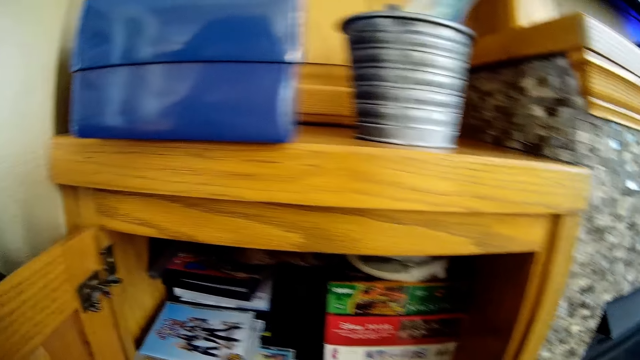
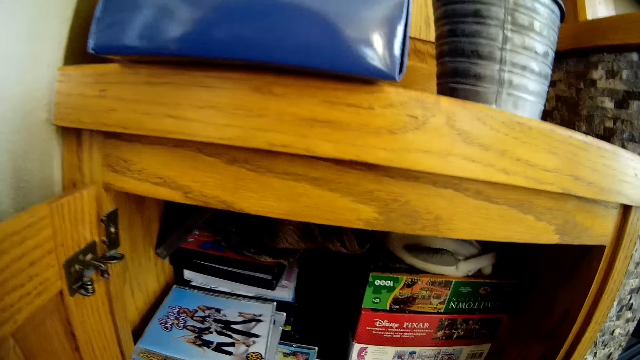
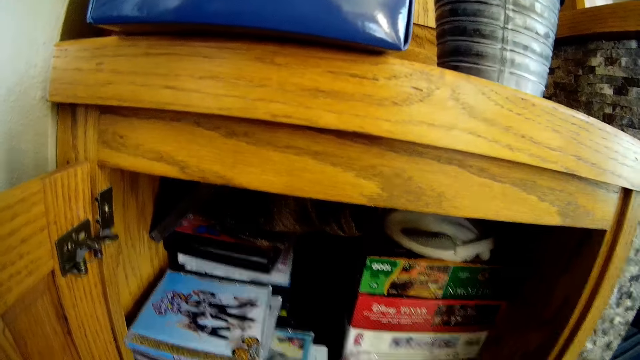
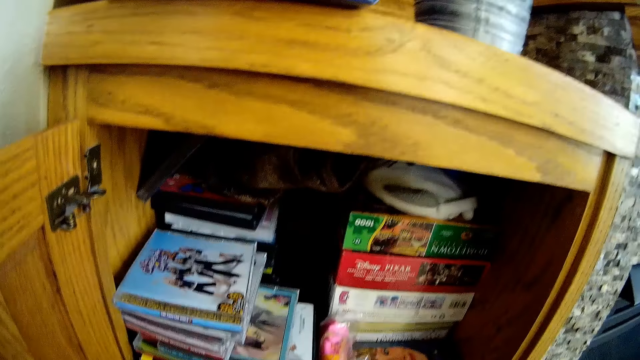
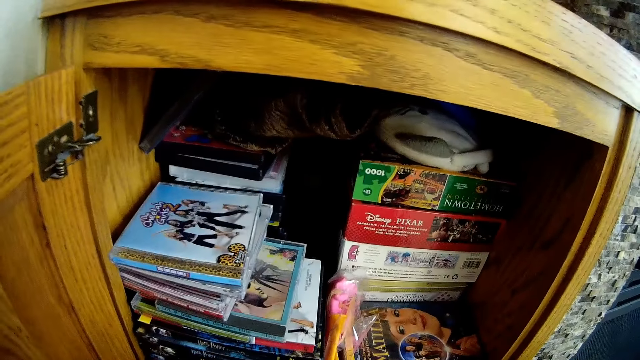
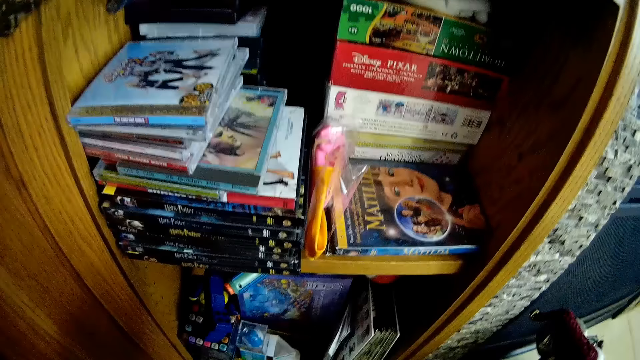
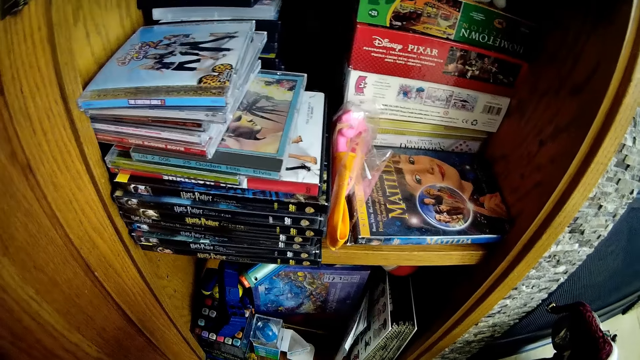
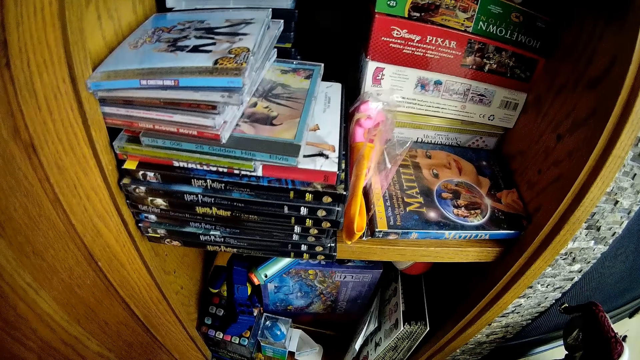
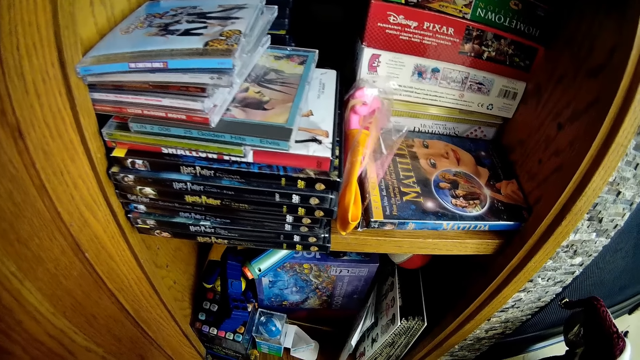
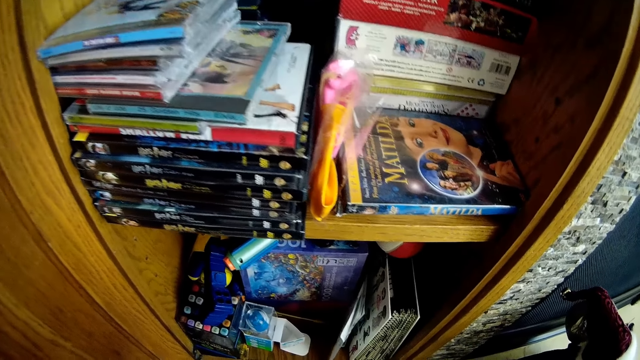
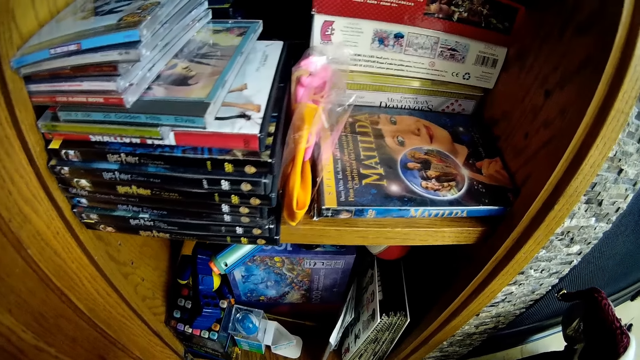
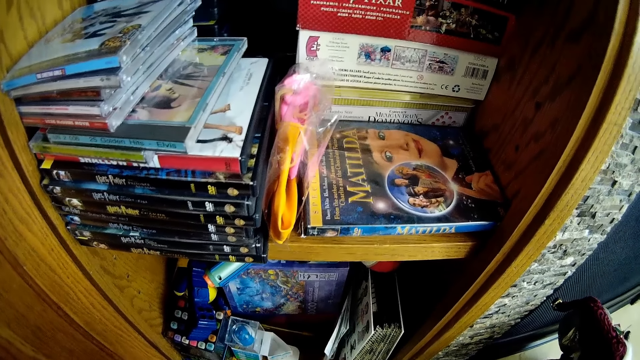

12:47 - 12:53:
The camera wearer stares at the books inside the cupboard.

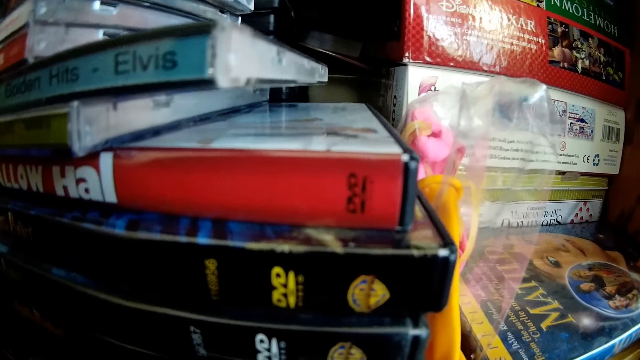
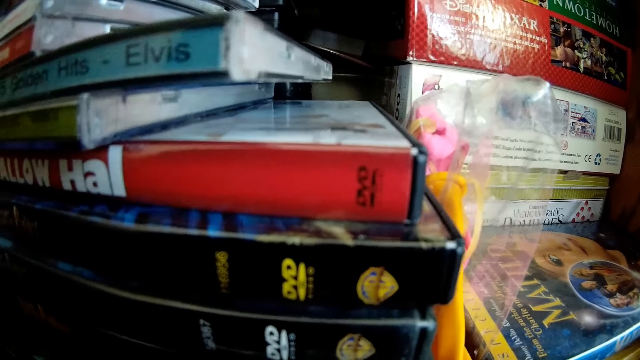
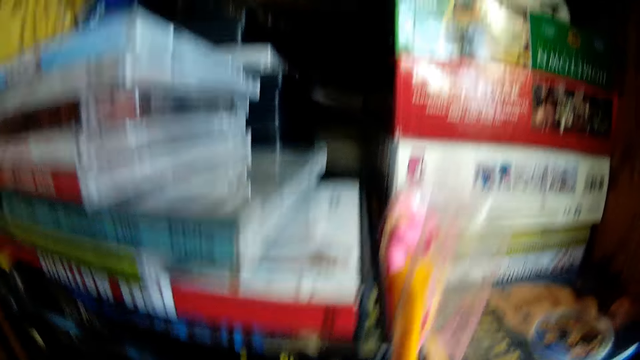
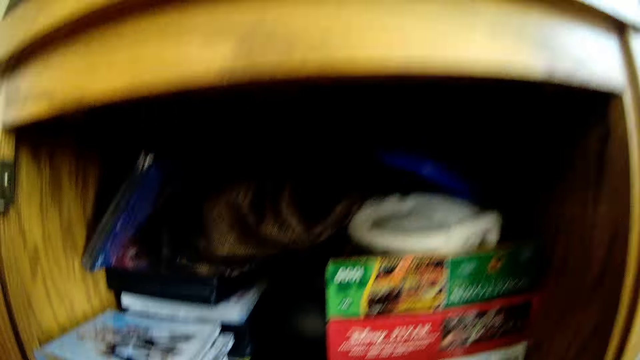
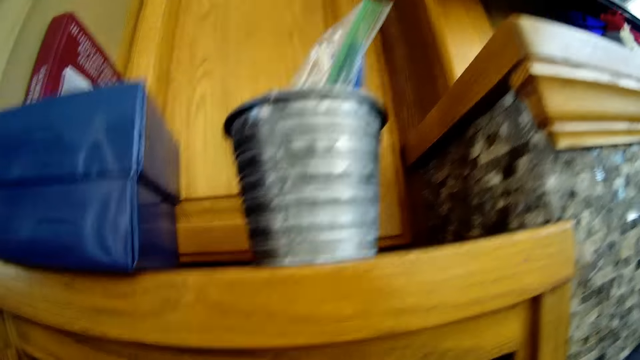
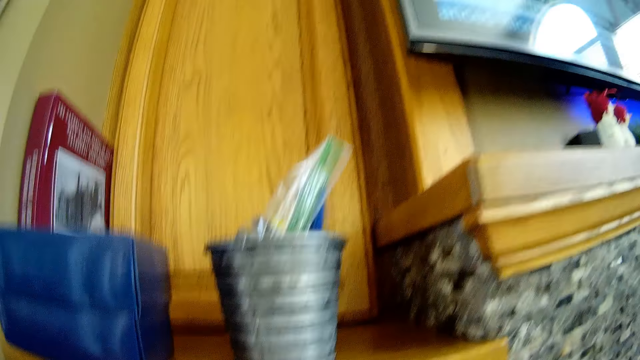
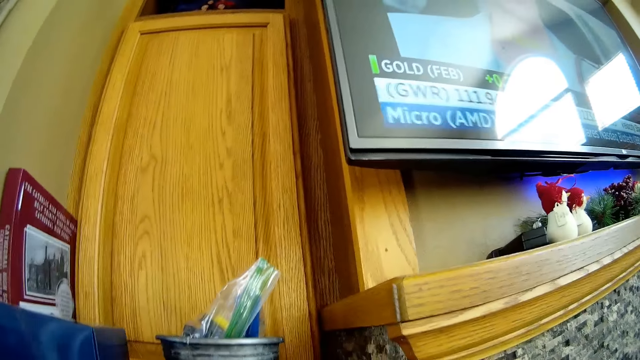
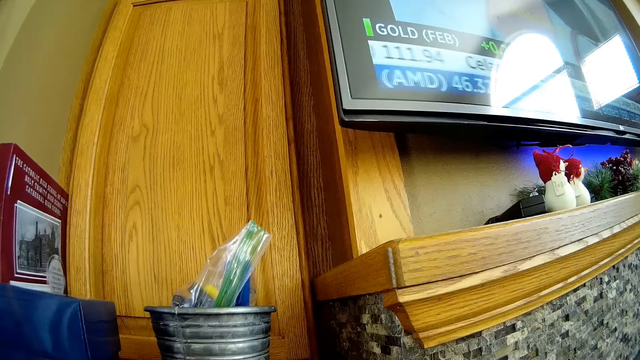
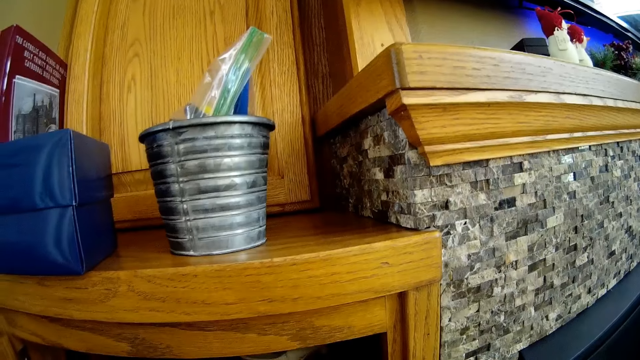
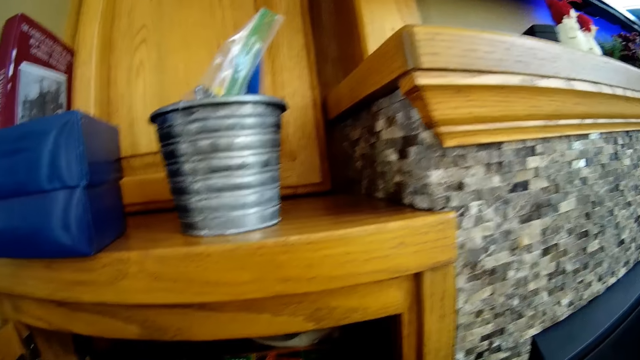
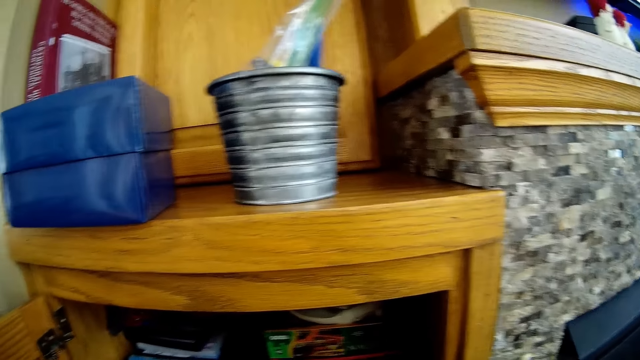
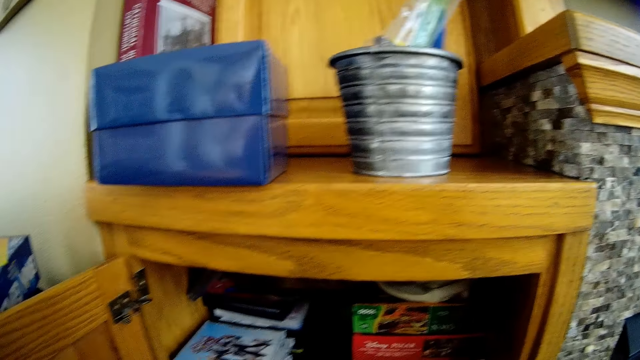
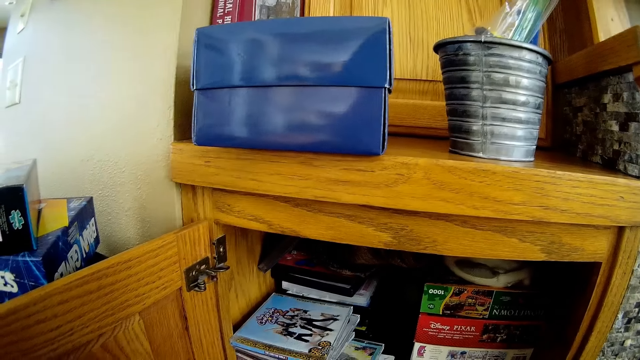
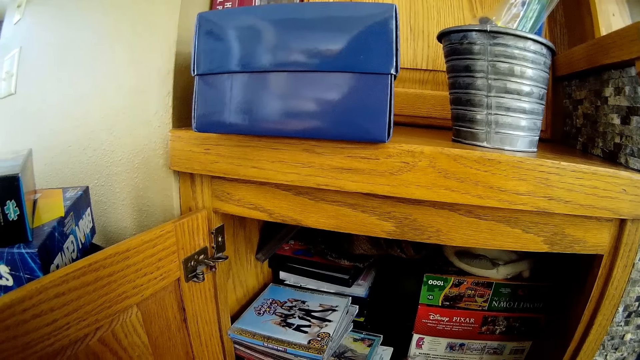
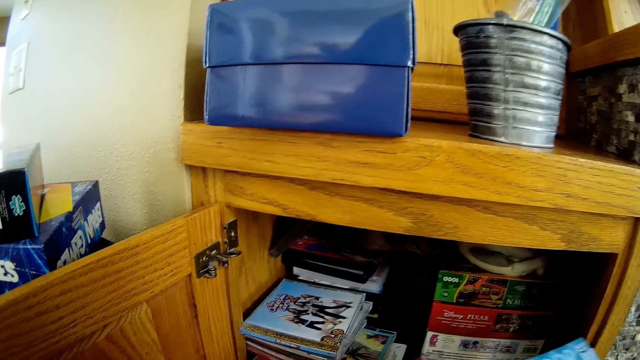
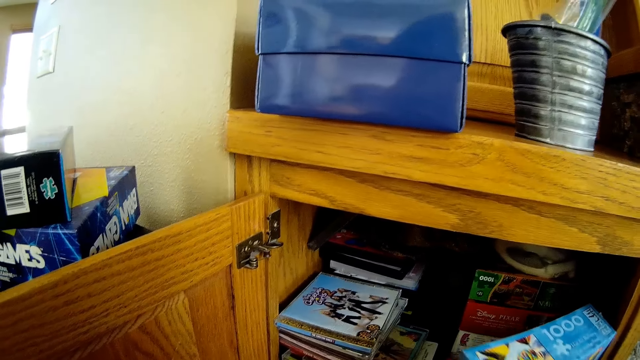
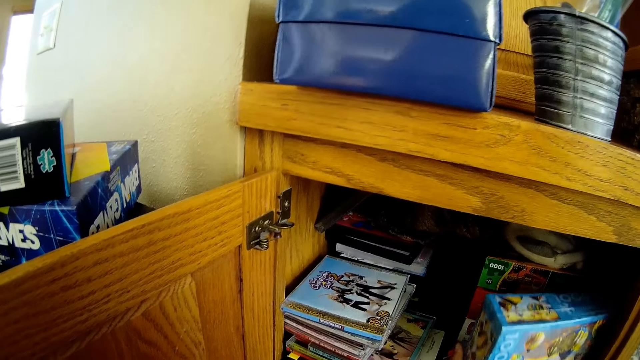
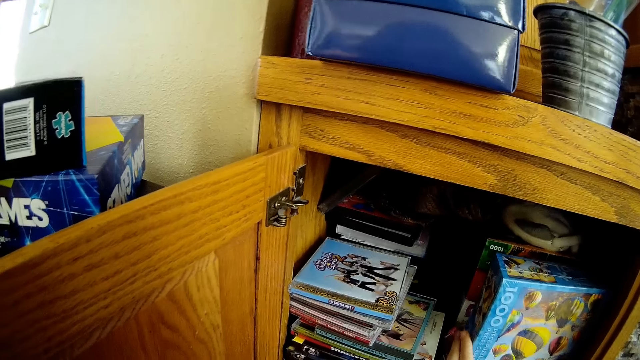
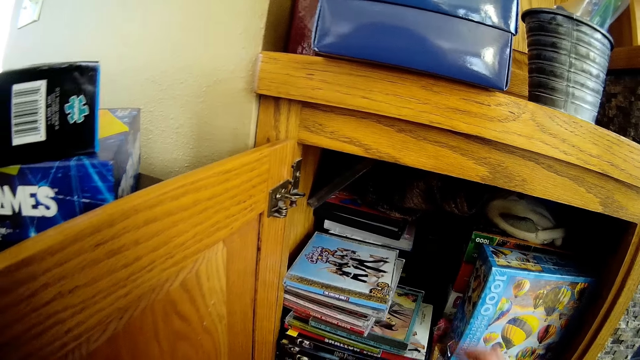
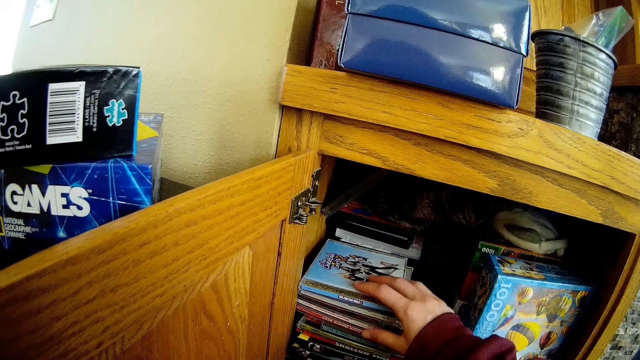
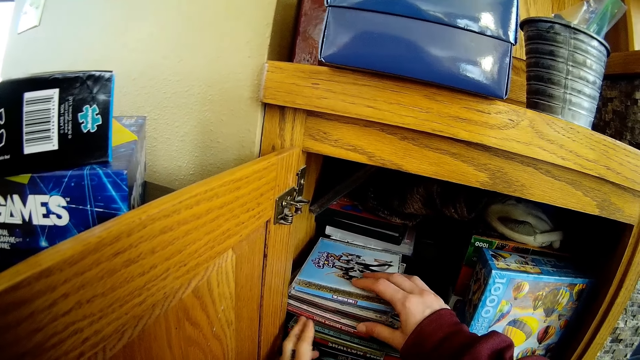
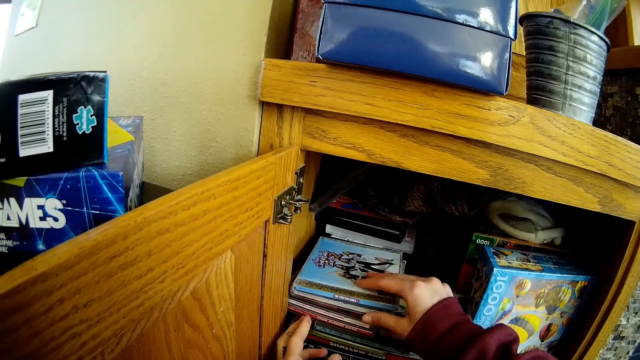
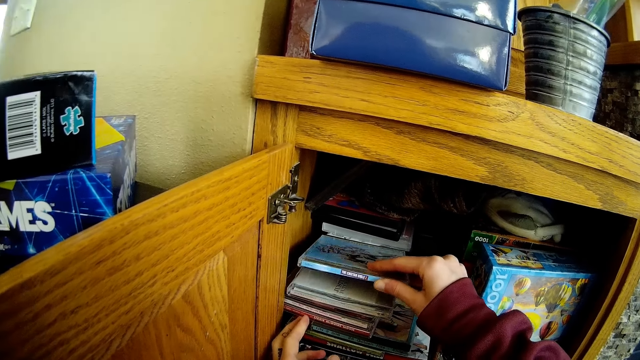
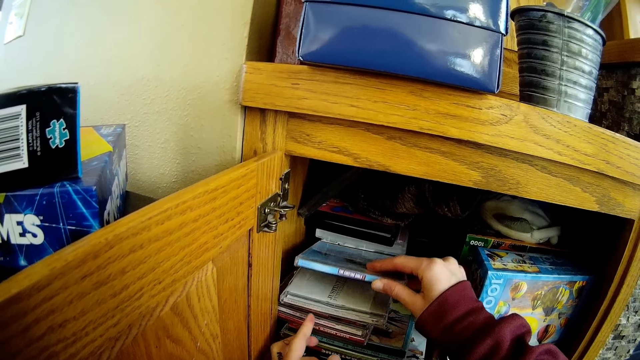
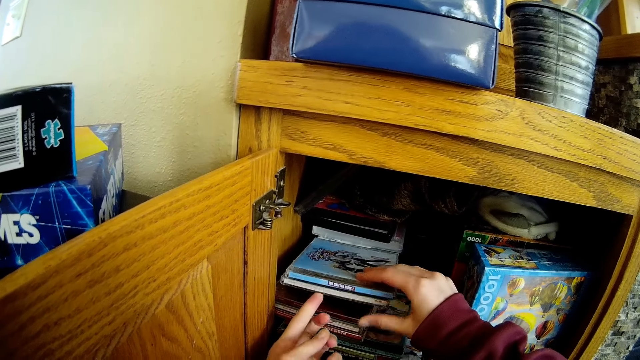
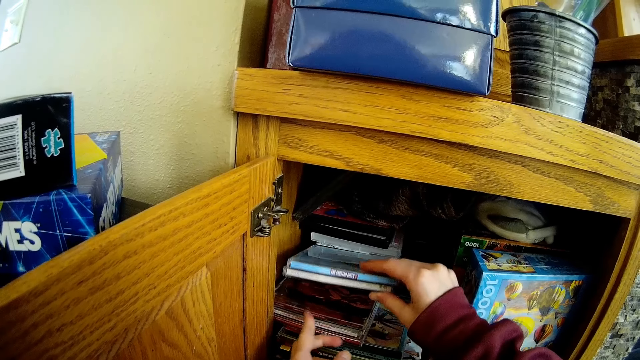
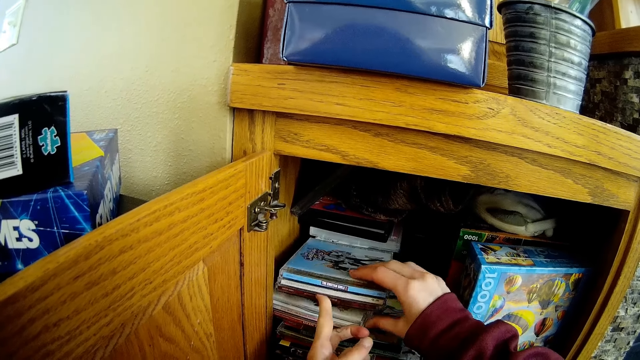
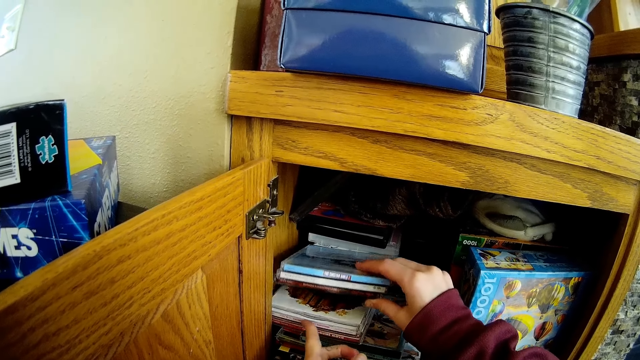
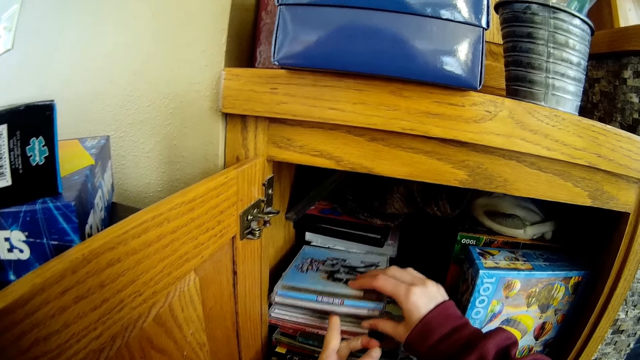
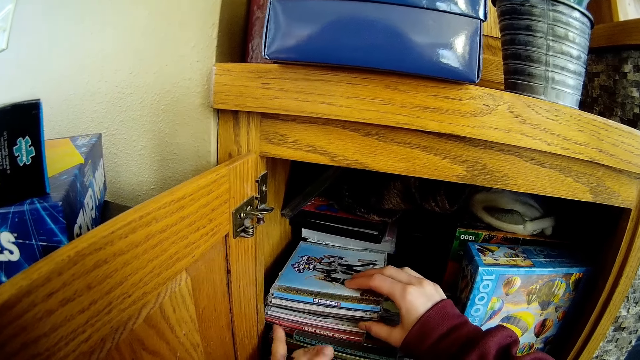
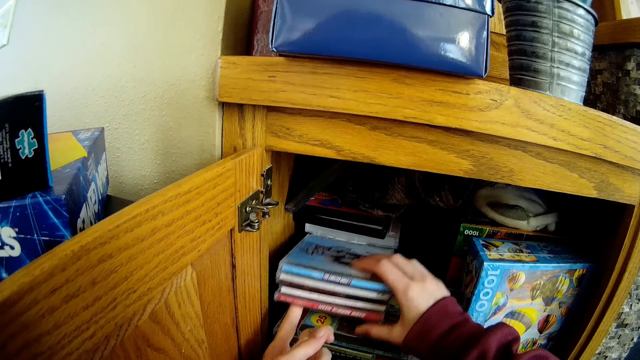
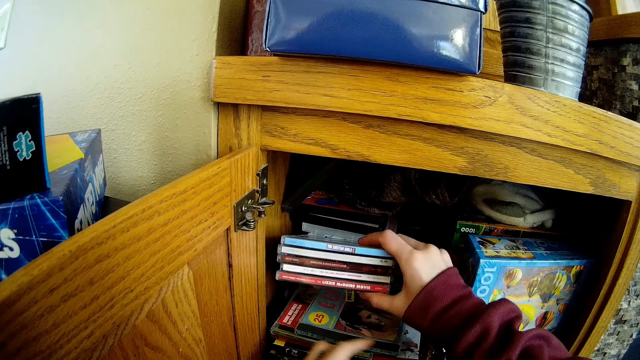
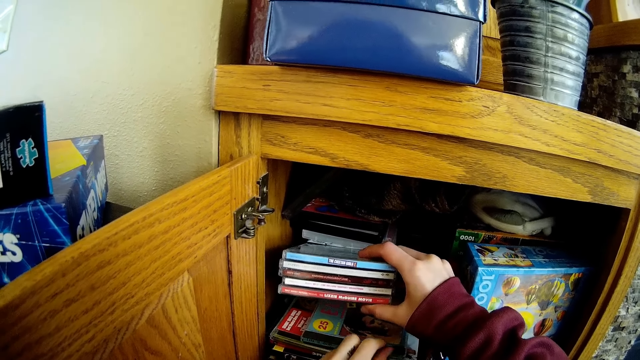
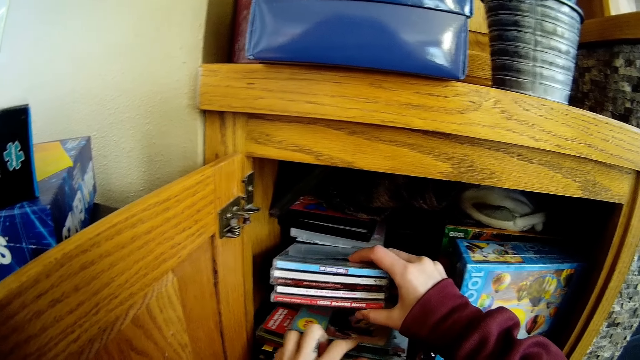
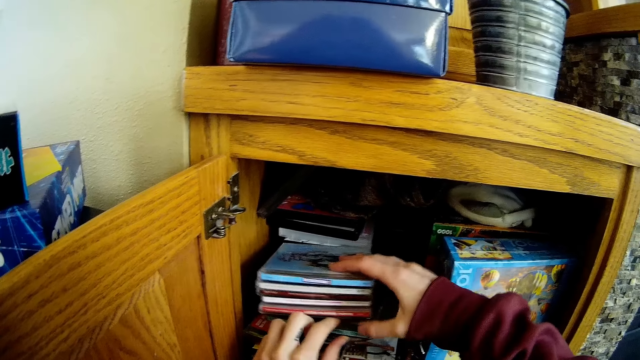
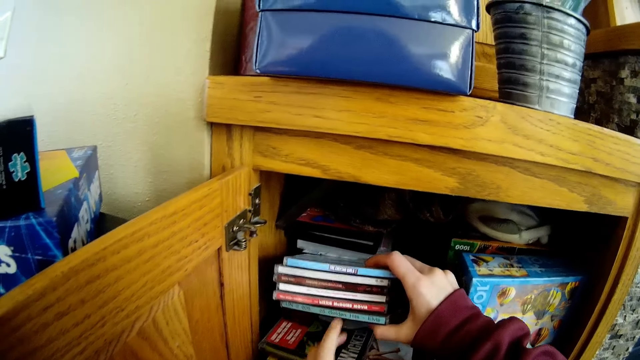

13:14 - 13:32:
The camera wearer looks around the house. She stares at the books inside the cupboard. She places the blue box of toys in the cupboard with her left hand. She moves the books inside the cupboard. She places her right hand on a pile of disk casings in the cupboard. She searches through the pile of disk casings in the cupboard with her hands.
